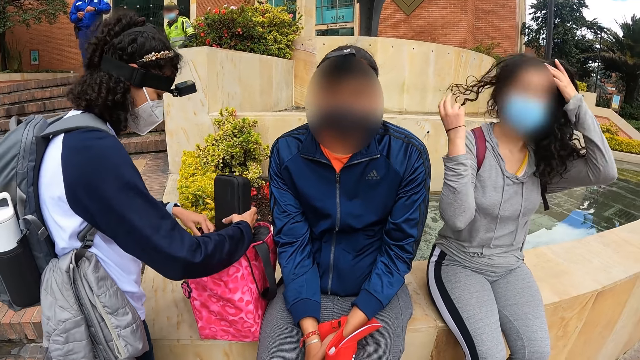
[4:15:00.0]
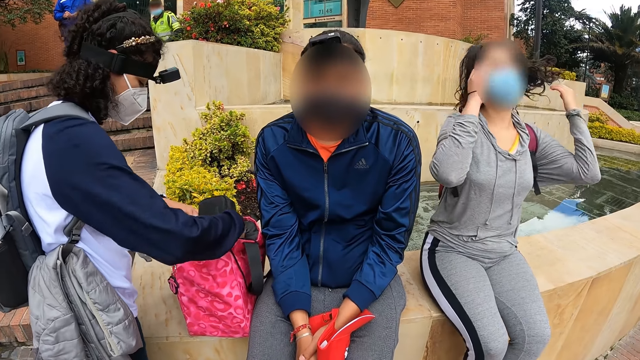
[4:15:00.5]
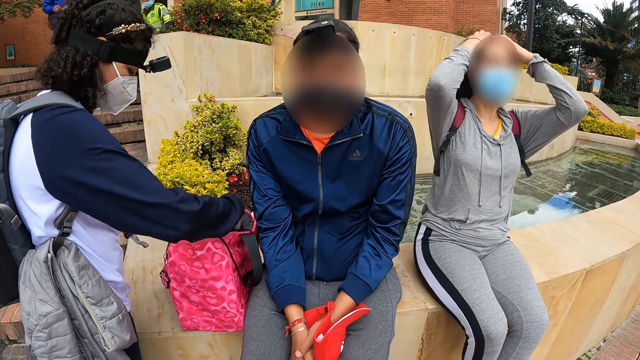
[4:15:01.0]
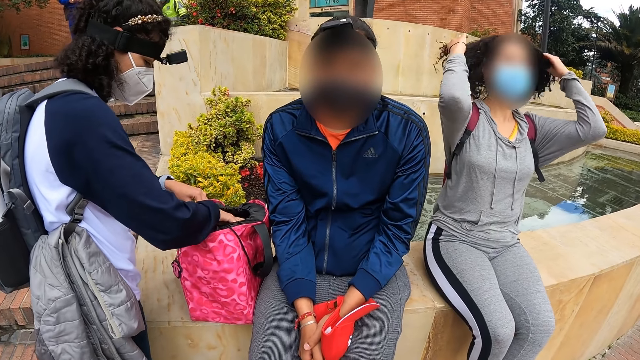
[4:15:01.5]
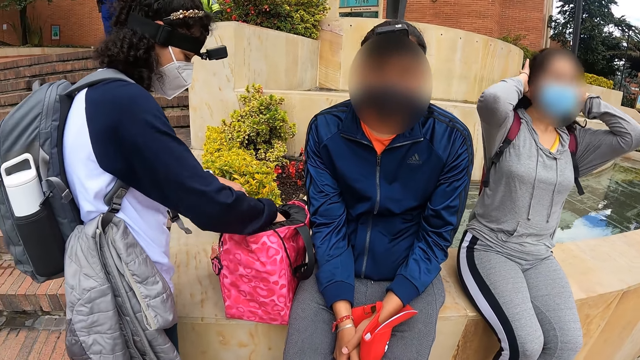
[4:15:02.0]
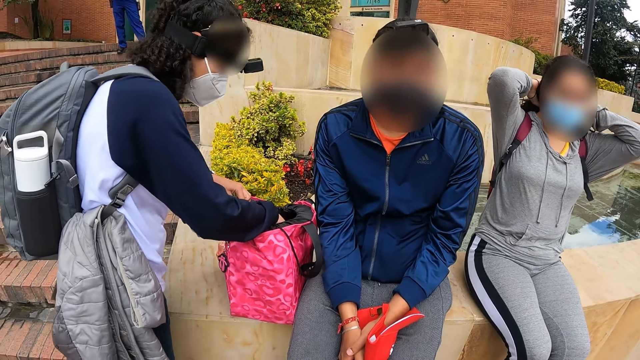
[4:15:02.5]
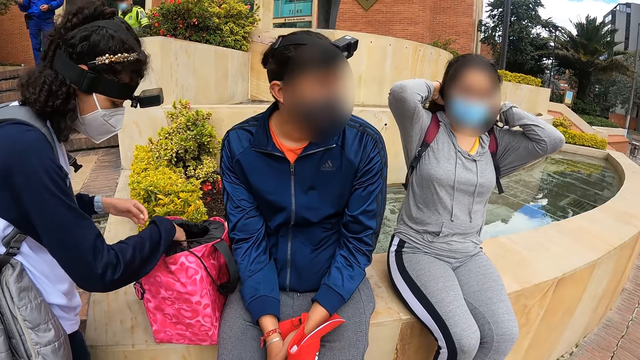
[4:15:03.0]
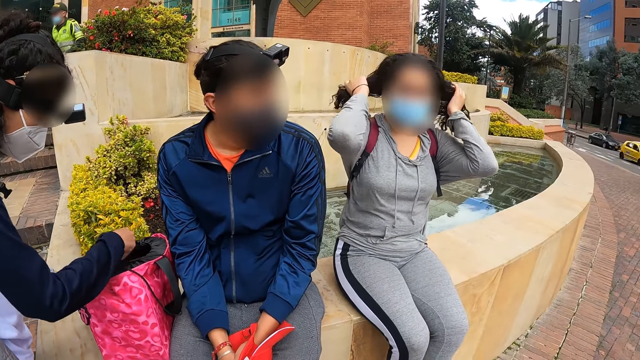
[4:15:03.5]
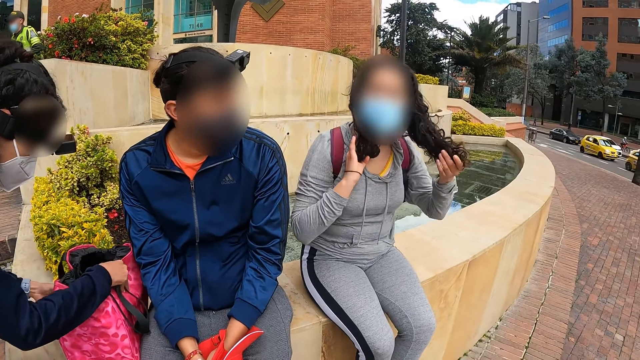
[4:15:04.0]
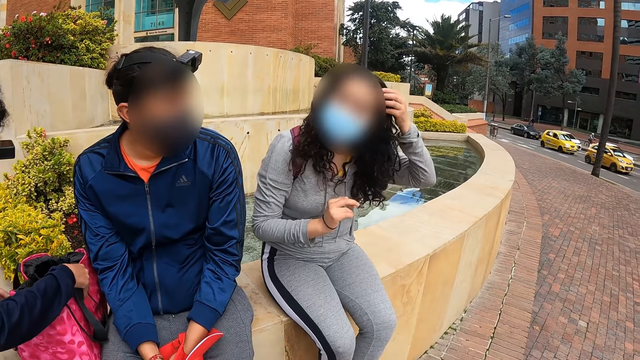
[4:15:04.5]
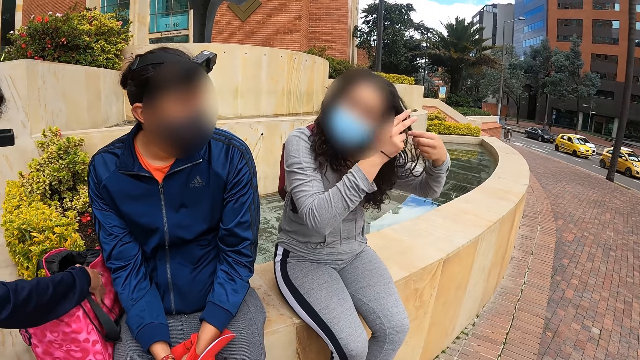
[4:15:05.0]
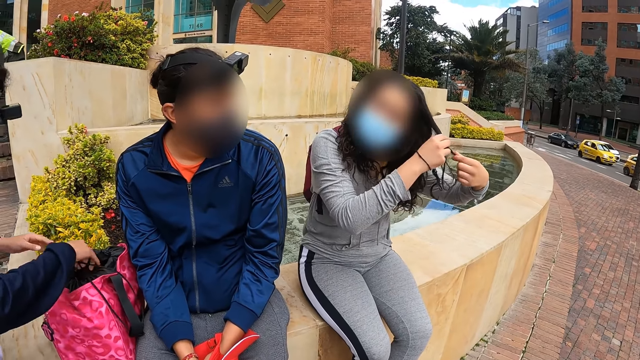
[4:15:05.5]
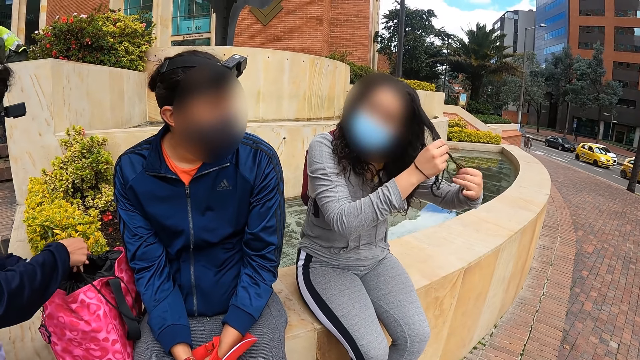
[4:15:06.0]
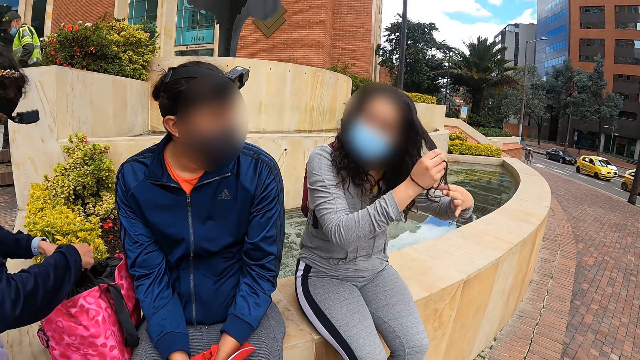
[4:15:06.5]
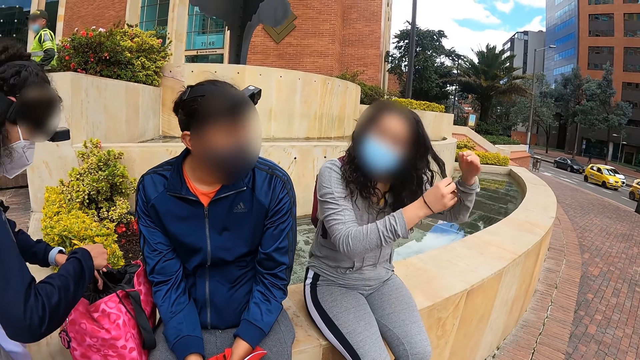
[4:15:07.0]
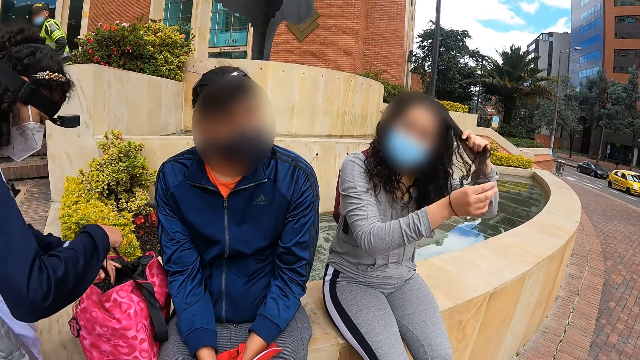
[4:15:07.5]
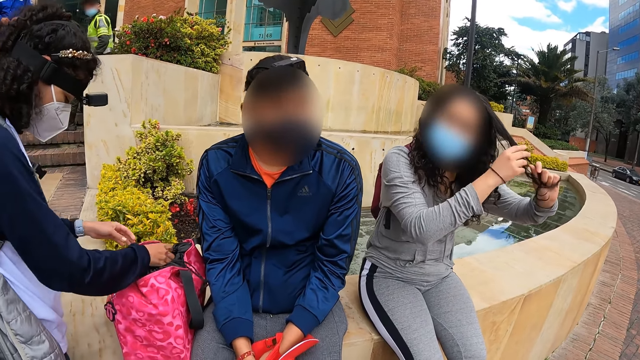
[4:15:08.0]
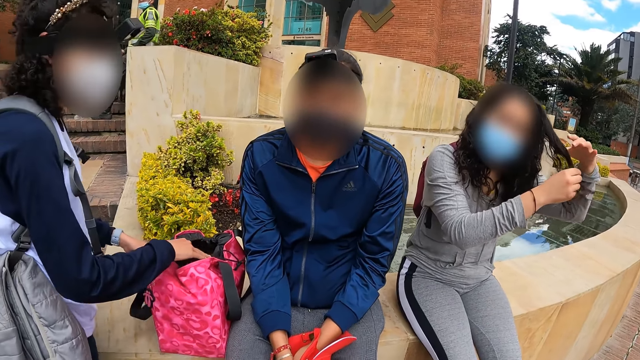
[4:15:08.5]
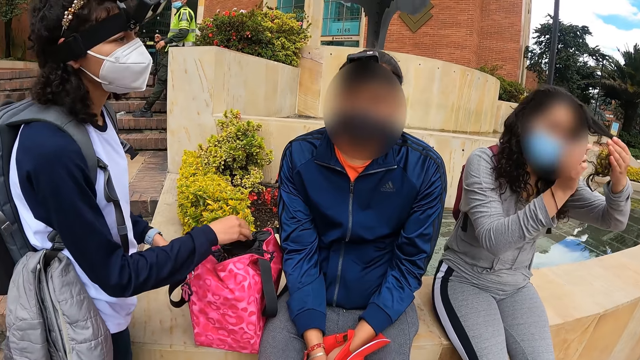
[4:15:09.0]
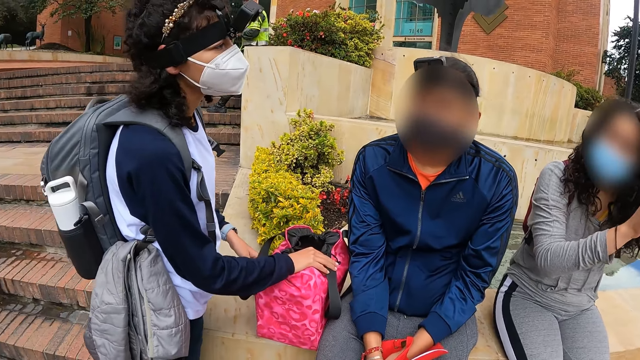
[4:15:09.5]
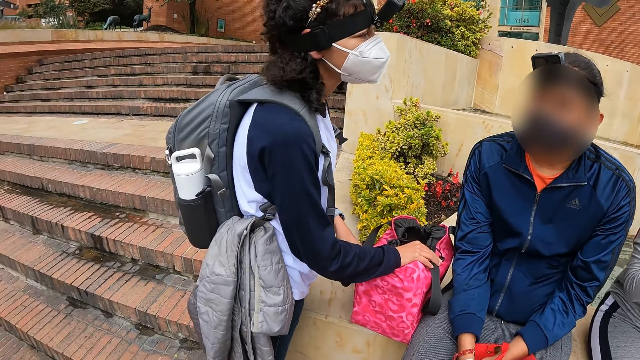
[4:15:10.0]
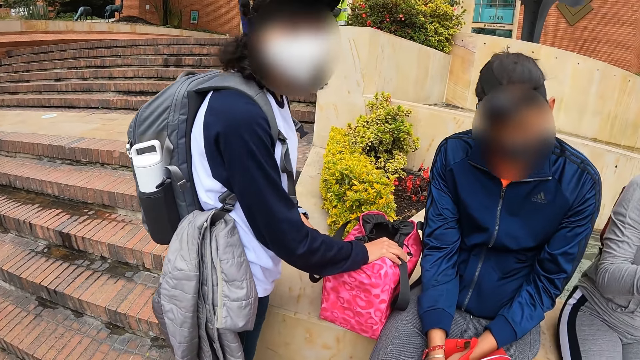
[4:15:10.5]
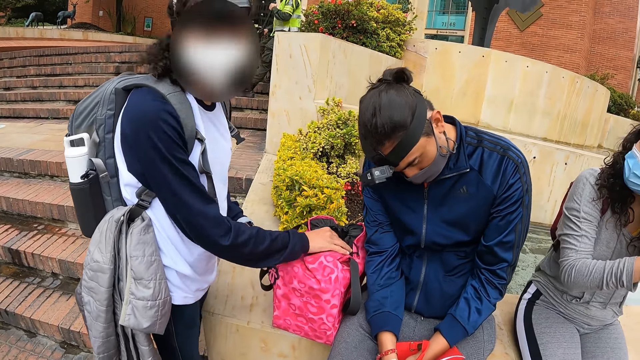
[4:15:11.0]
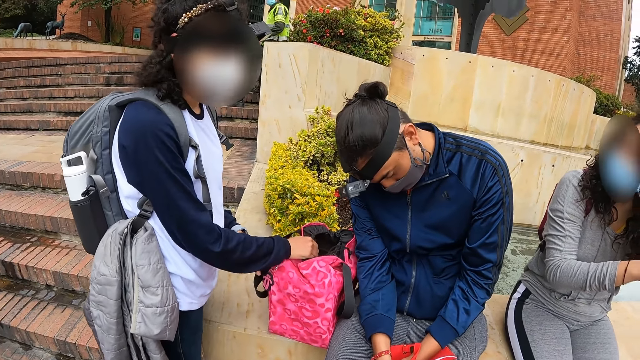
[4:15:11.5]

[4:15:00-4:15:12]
A woman places her left hand on the bag on the pavement. Another woman flips her hair with both hands. The camera wearer looks around. The other woman untangles her hair with both hands. The camera wearer interacts with a person and another person. The first woman fastens the bag ropes with both hands. A third person closes the bag. The second person straightens hair. The first woman places her right hand on the bag on the pavement. The camera wearer looks around.

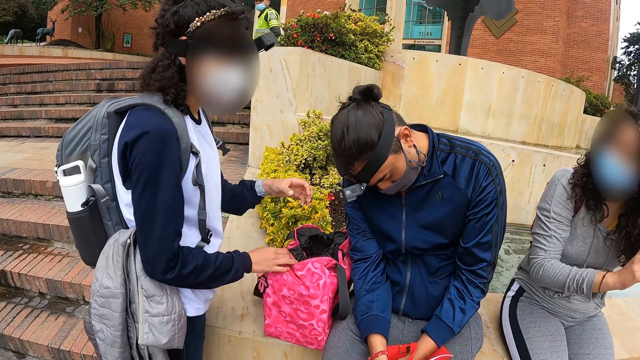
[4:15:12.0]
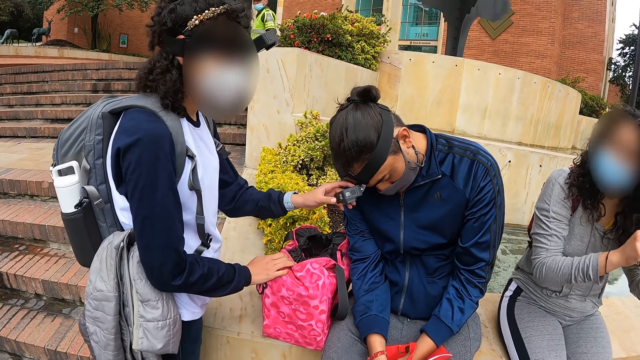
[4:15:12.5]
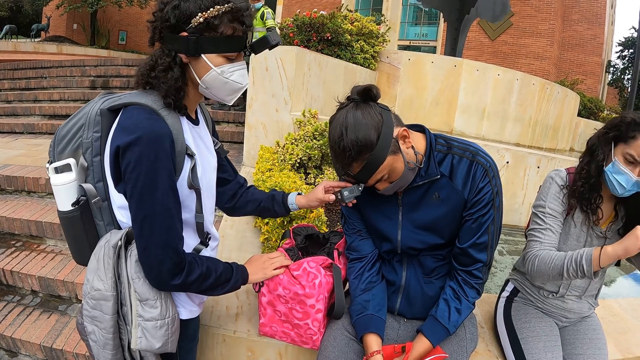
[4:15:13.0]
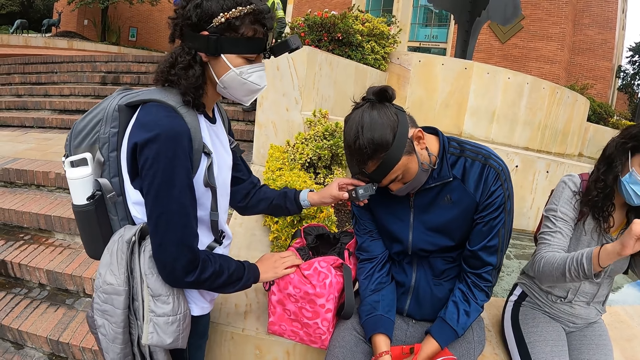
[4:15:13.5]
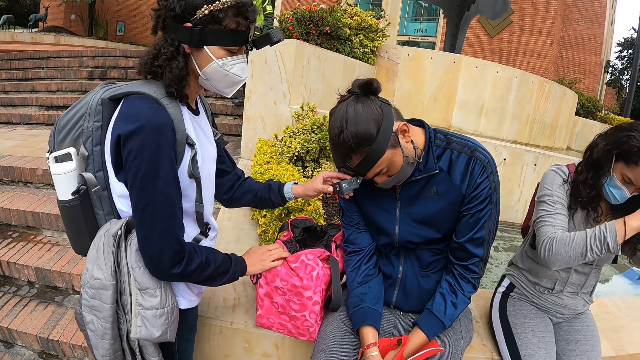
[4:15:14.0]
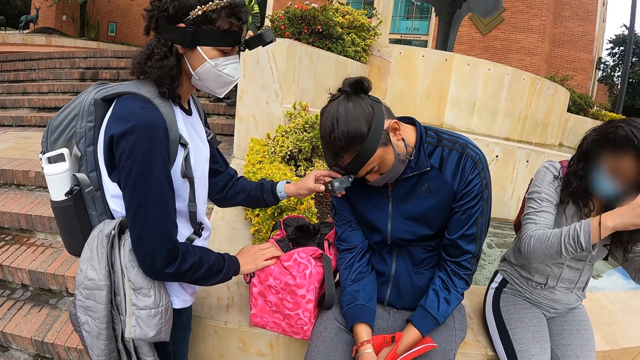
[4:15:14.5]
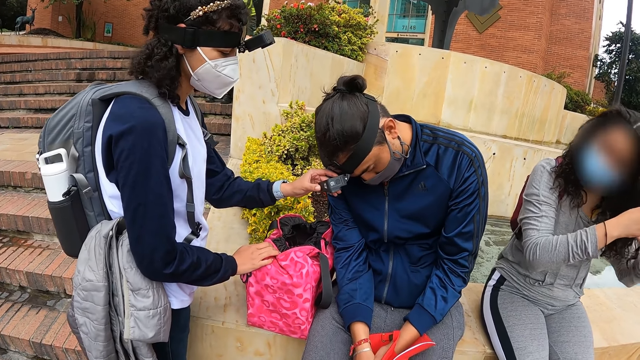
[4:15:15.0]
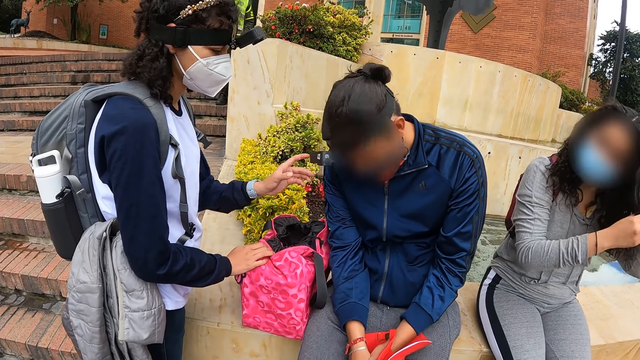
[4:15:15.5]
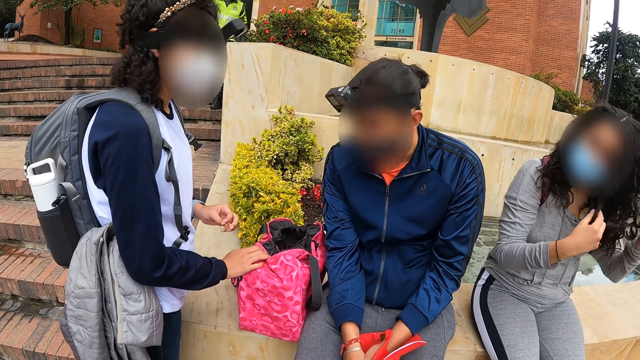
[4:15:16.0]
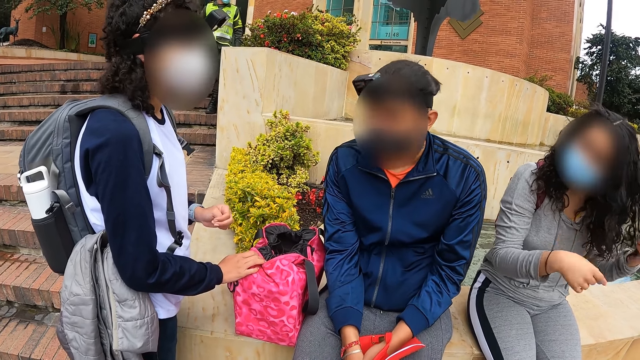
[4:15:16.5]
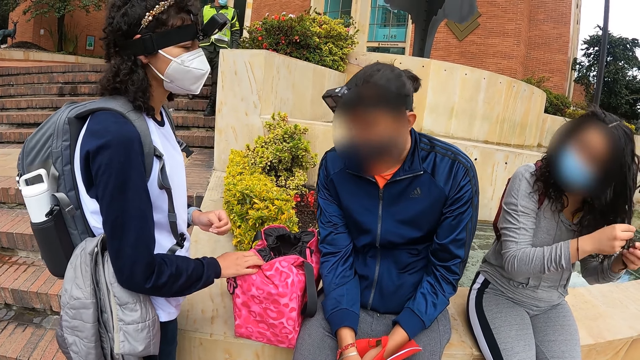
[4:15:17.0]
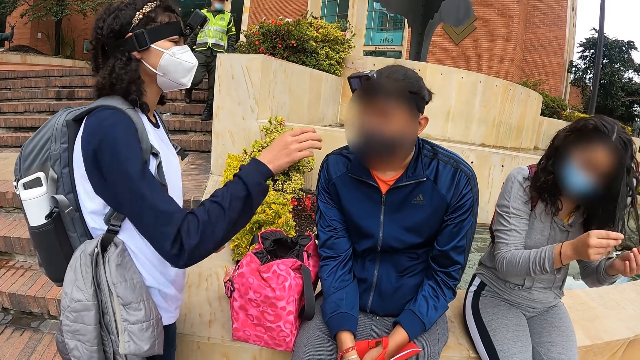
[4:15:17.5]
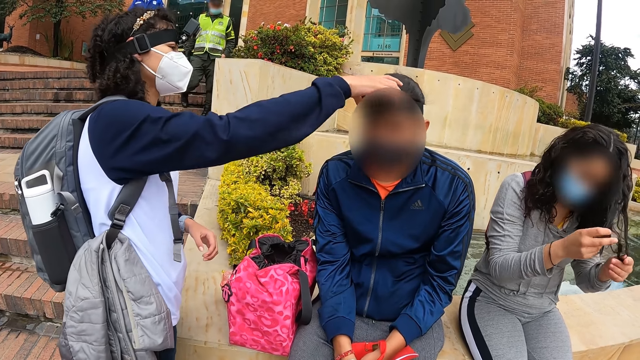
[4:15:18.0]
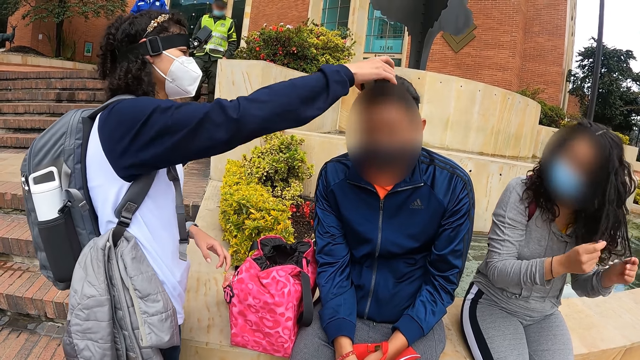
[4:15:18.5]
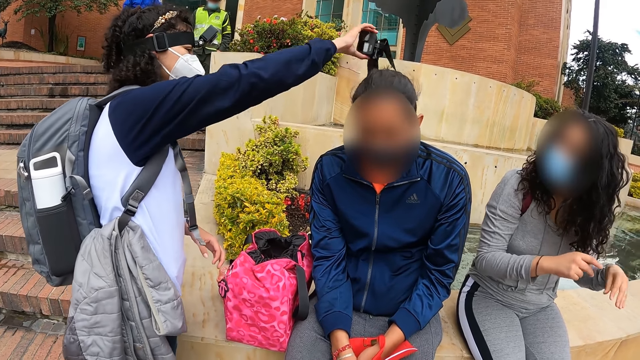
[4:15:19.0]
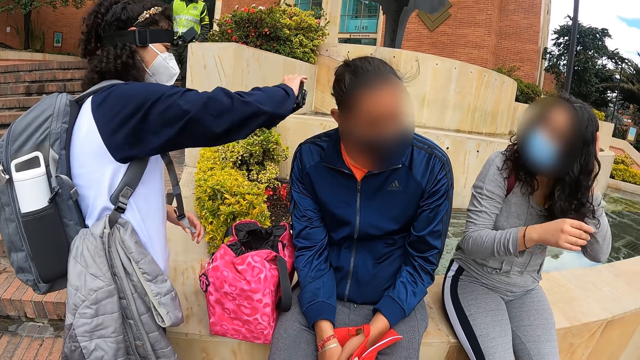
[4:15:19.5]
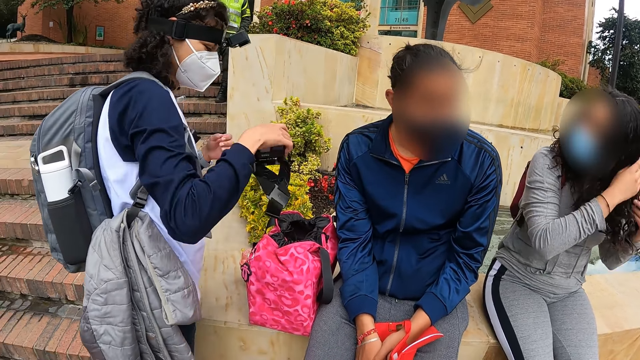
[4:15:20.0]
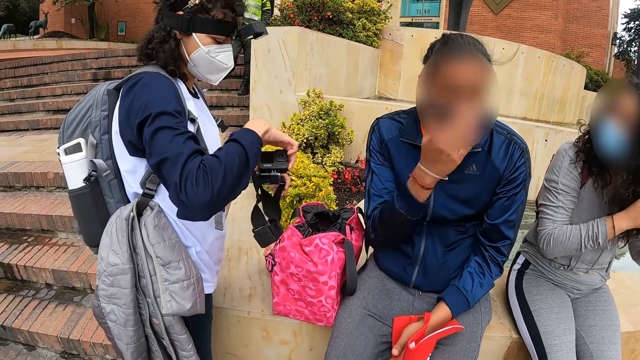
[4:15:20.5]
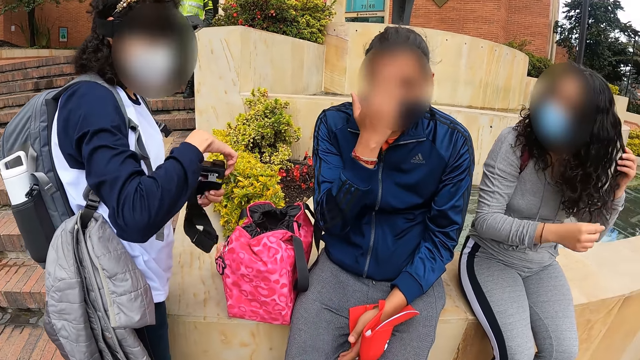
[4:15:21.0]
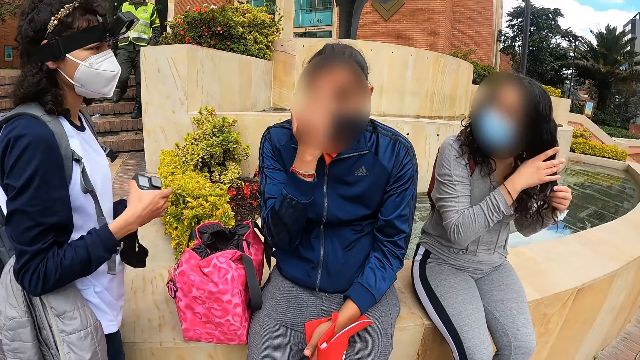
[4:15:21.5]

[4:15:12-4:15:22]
A woman sets a camera on a man's head with her left hand. The woman adjusts the camera on the head of the man. The woman removes the camera on the man's head with her right hand. The woman adjusts the camera on the head of the man. The camera wearer looks around. The woman touches the camera with both hands. The man rubs his forehead with his right hand.
